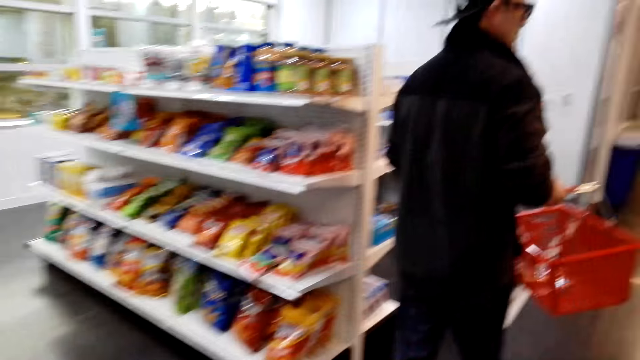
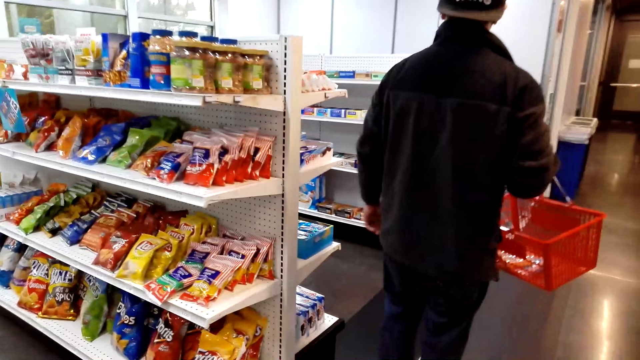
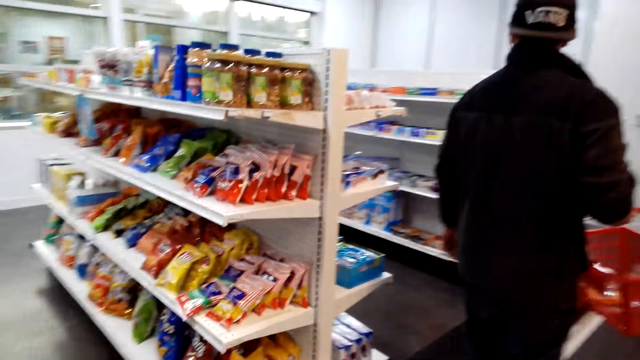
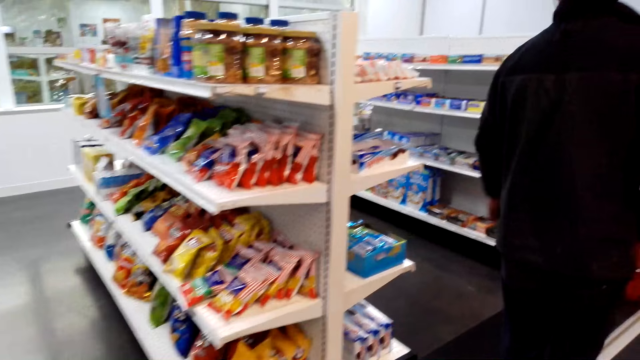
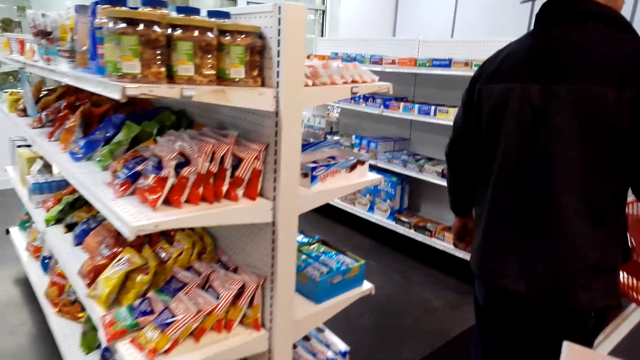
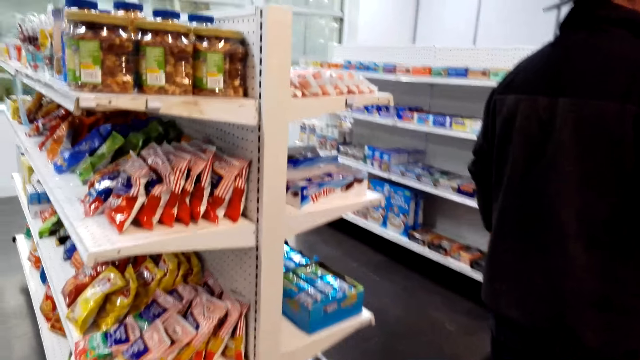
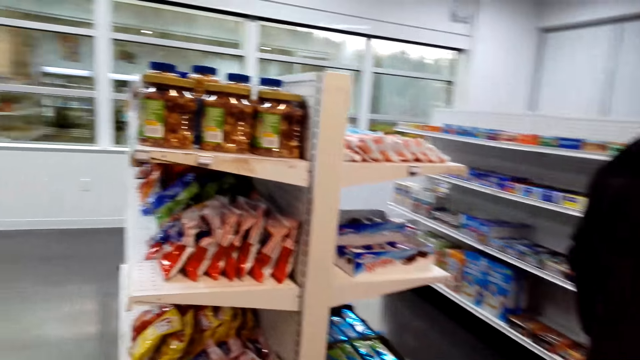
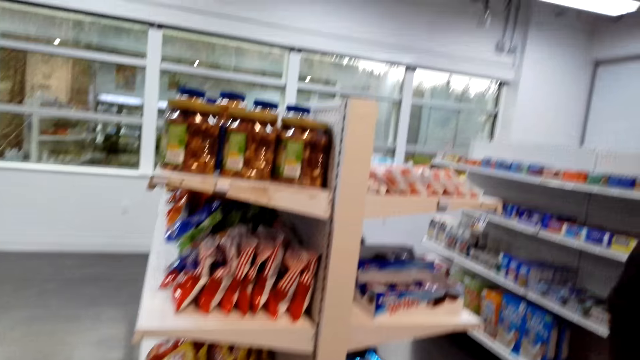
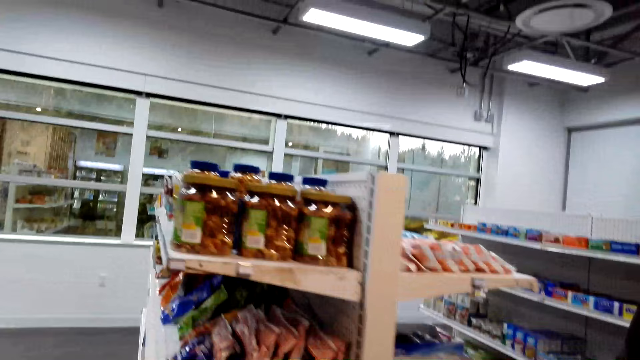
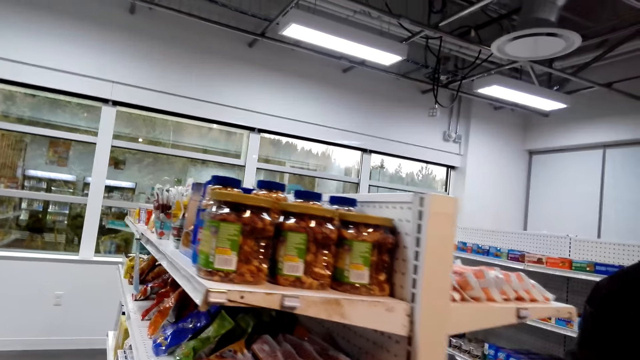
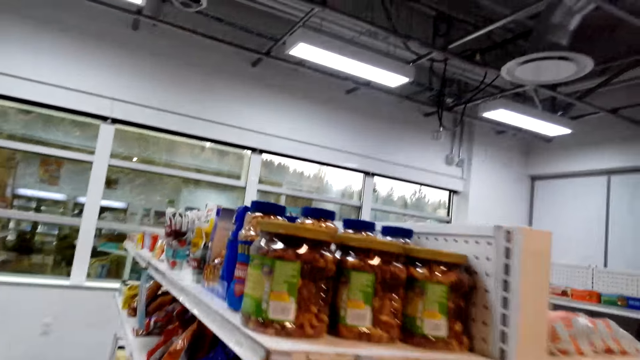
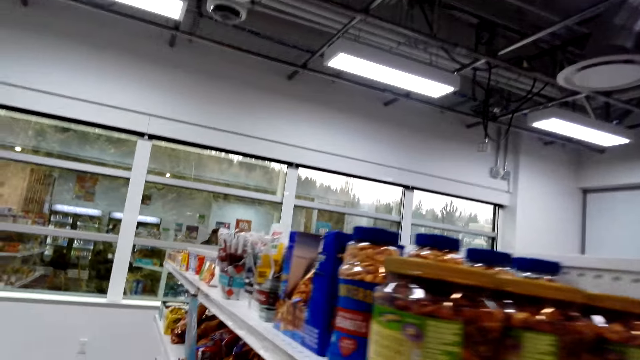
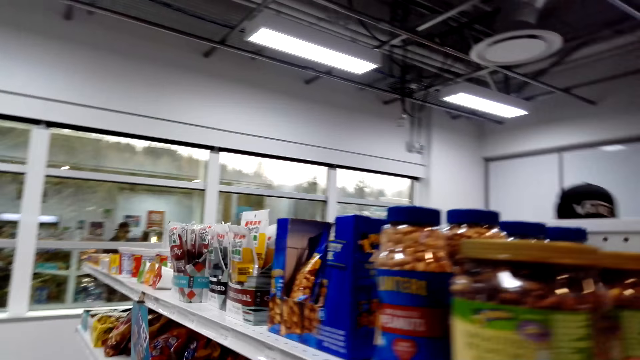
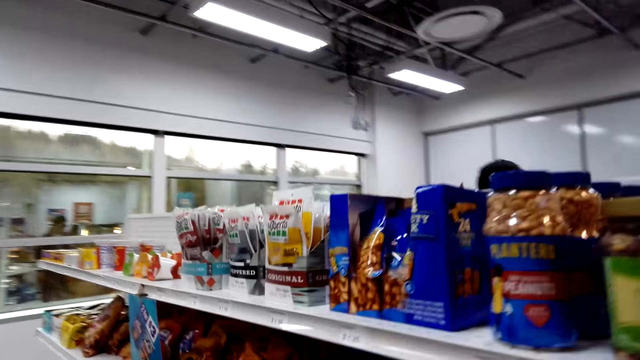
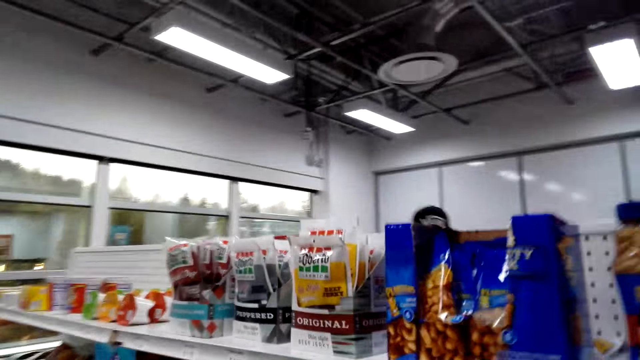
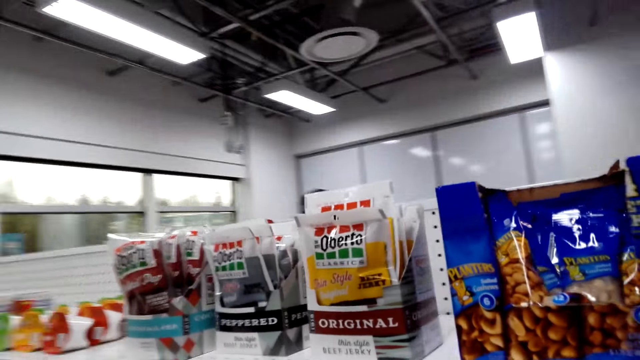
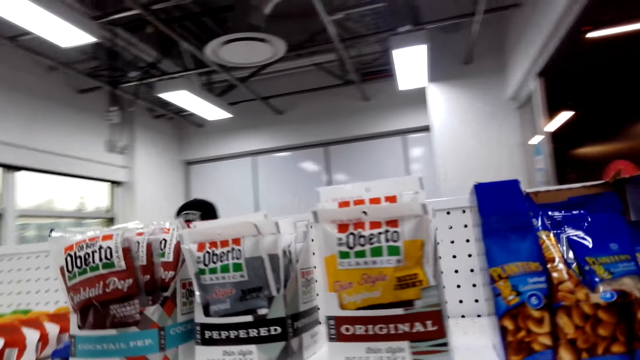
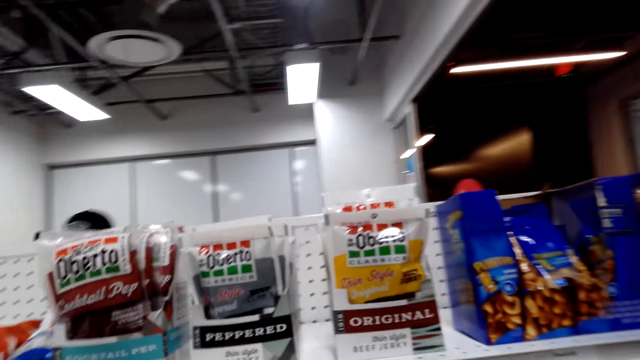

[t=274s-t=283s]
The camera wearer and a man walk around the store.

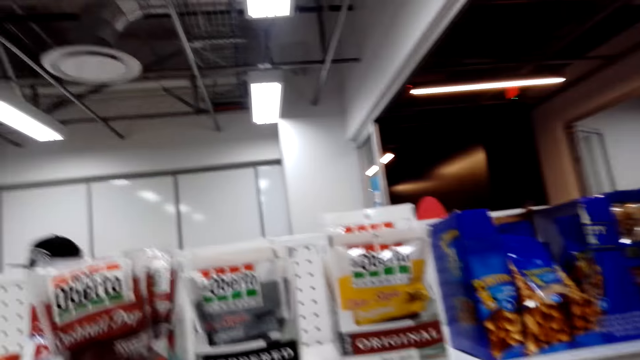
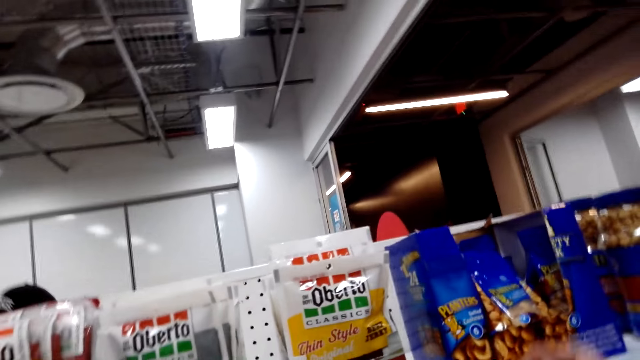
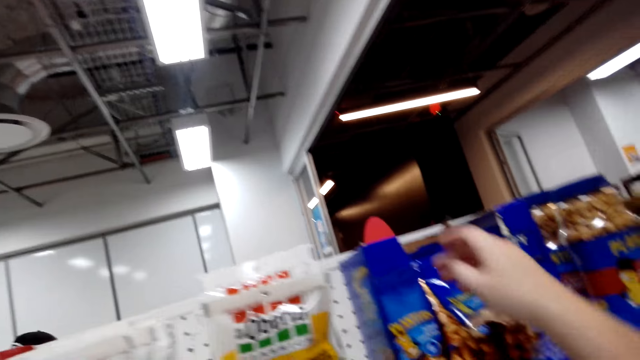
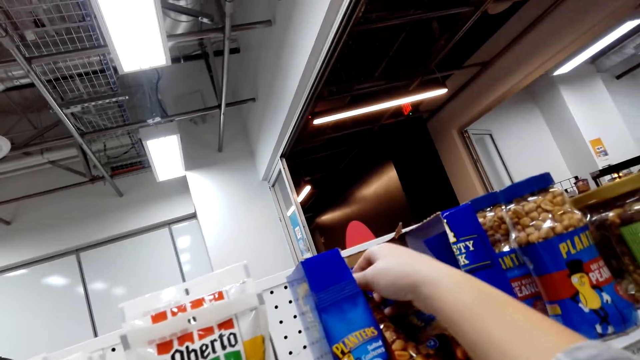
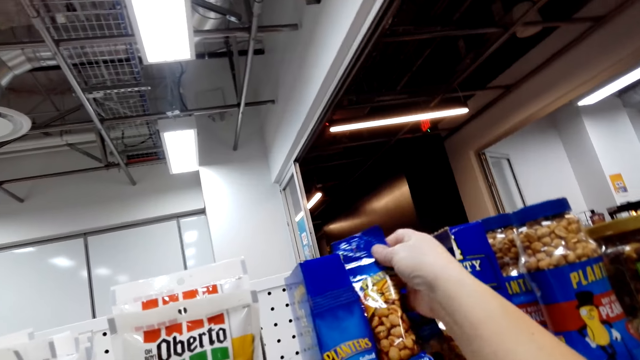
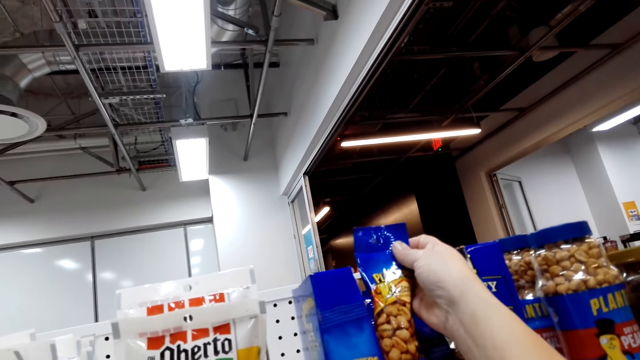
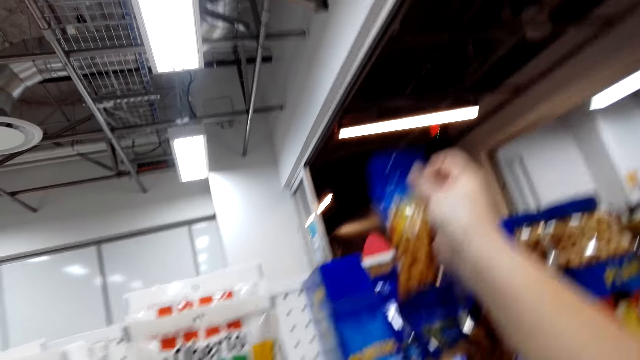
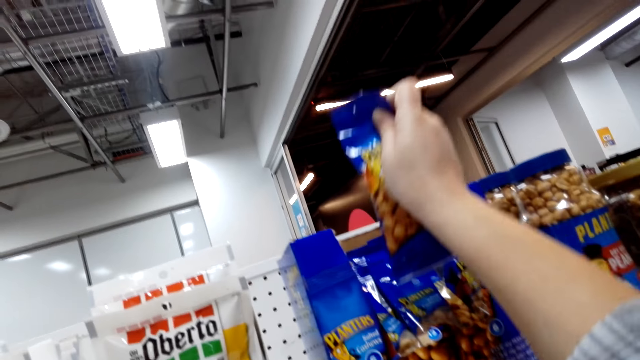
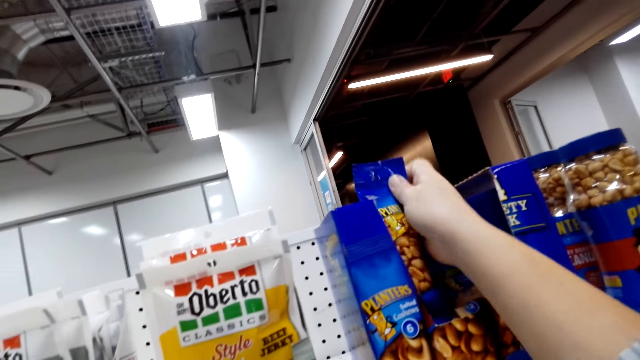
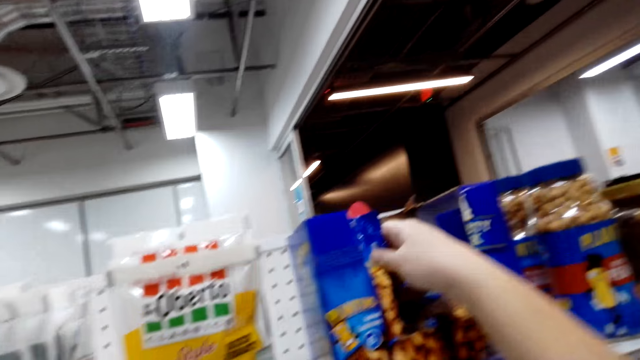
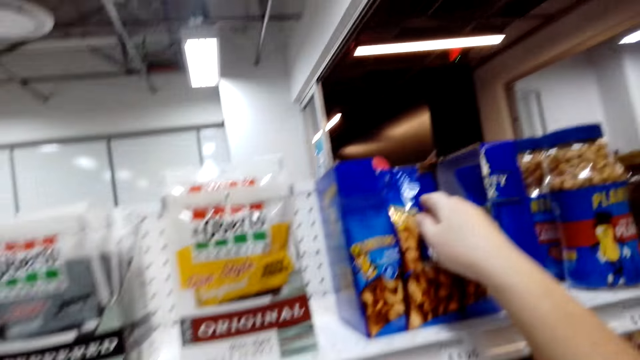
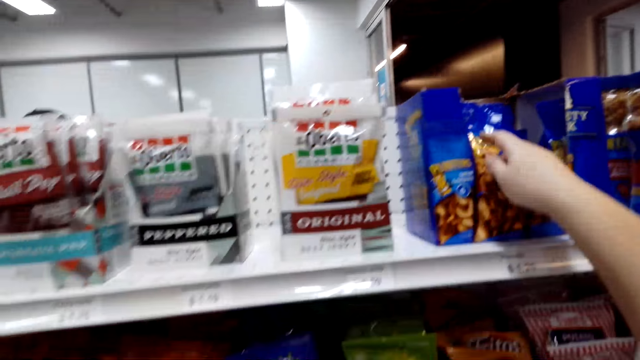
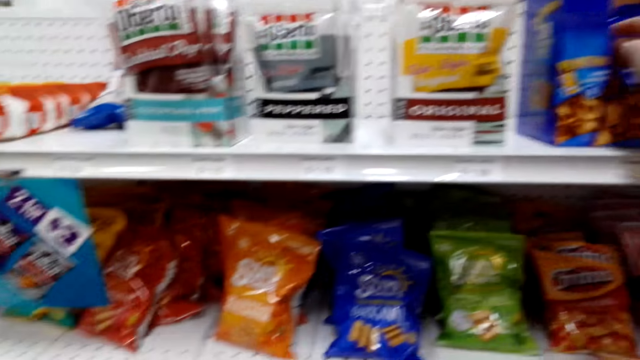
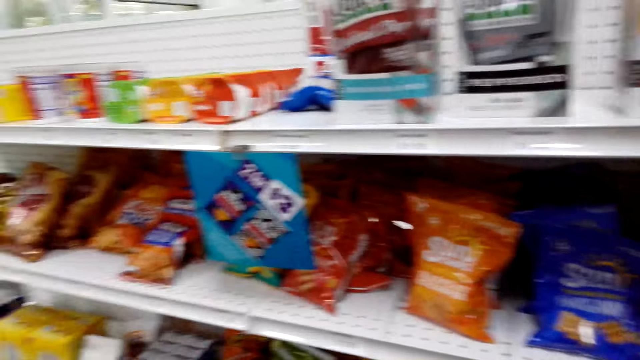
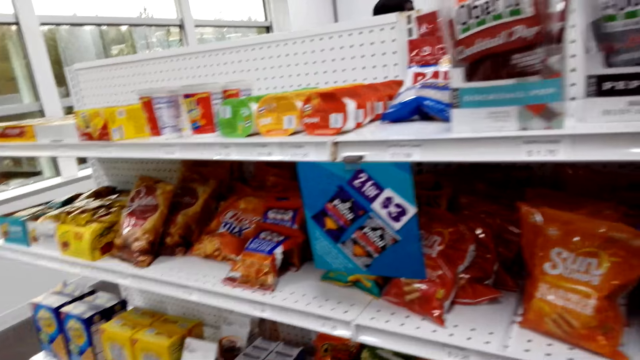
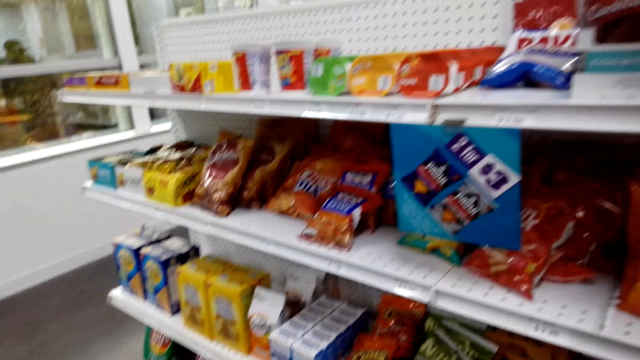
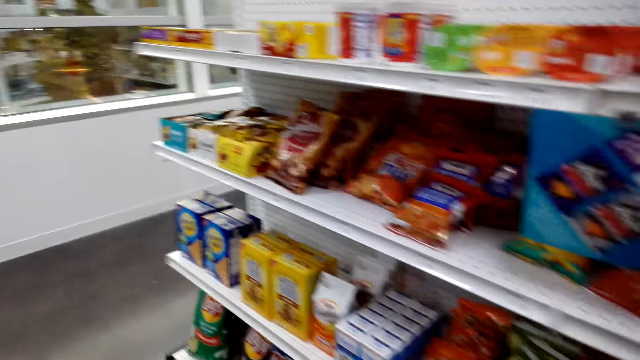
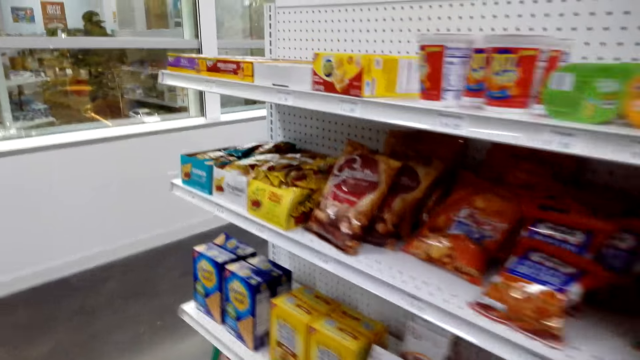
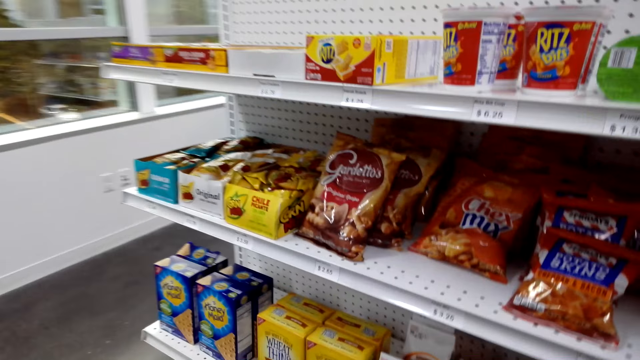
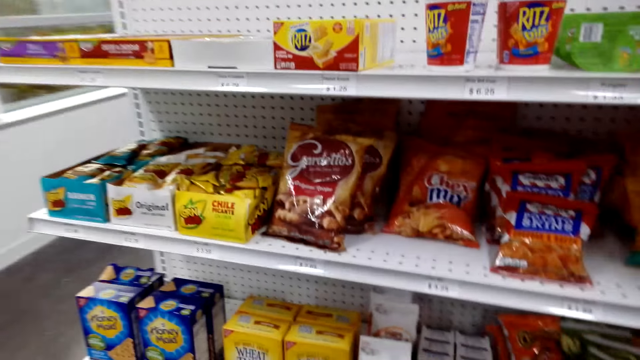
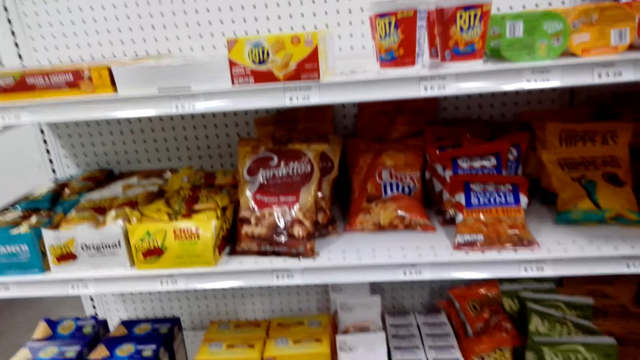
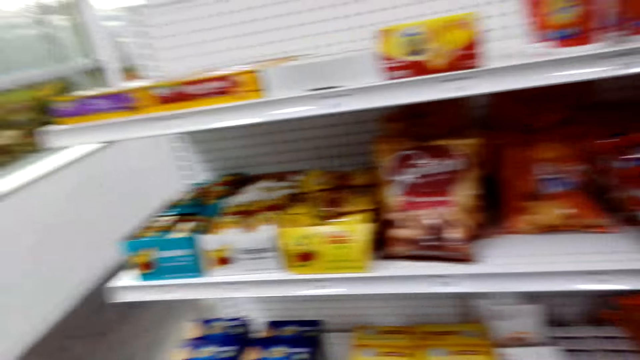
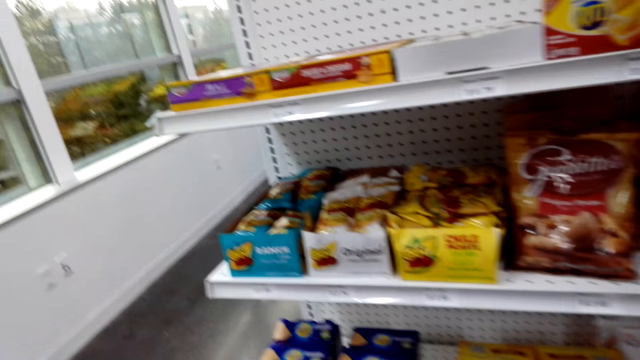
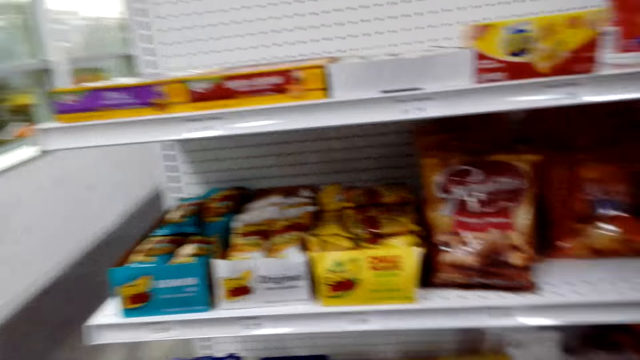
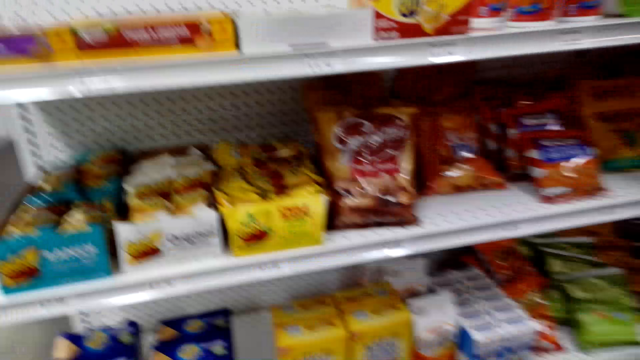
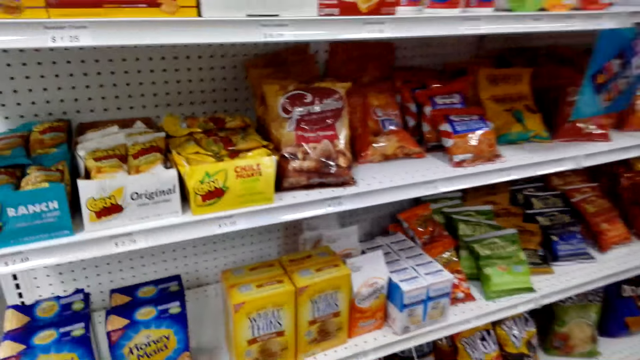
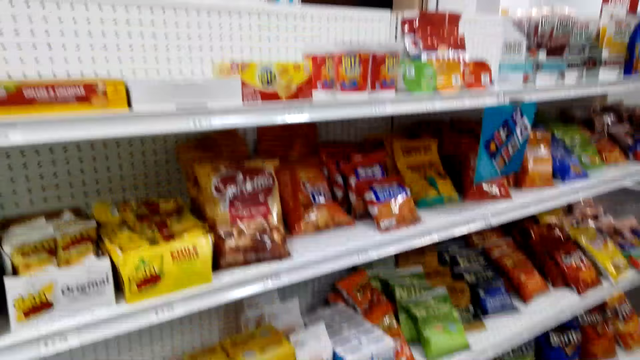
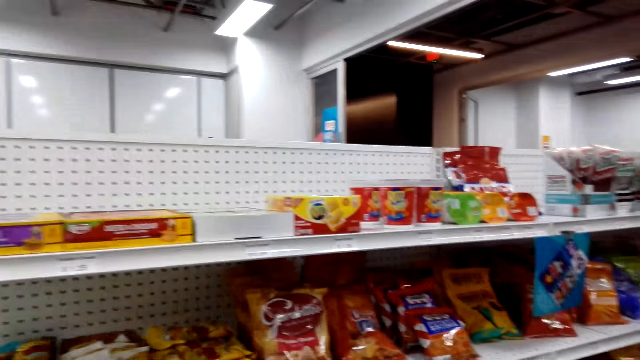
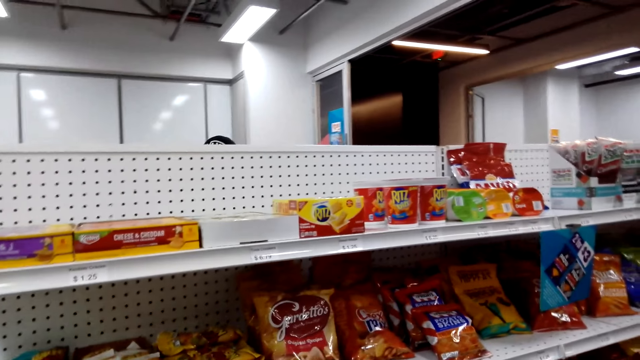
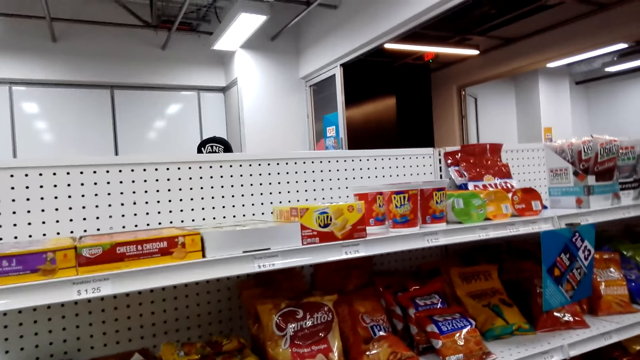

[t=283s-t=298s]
The camera wearer picks the cashew nuts. They put the cashew nuts back to the shelf.
